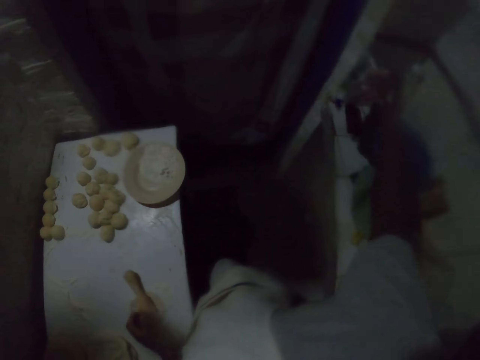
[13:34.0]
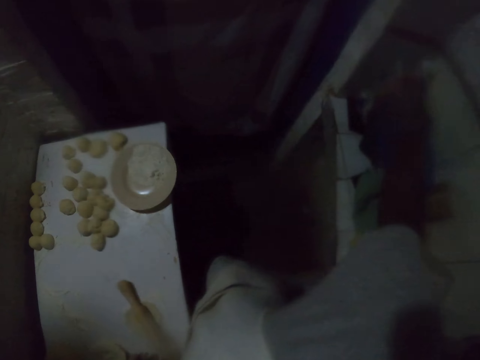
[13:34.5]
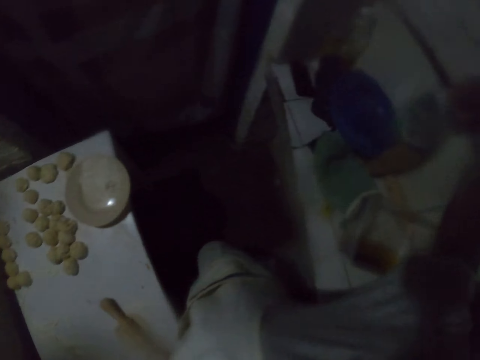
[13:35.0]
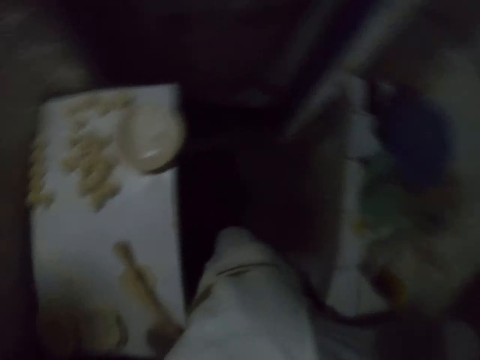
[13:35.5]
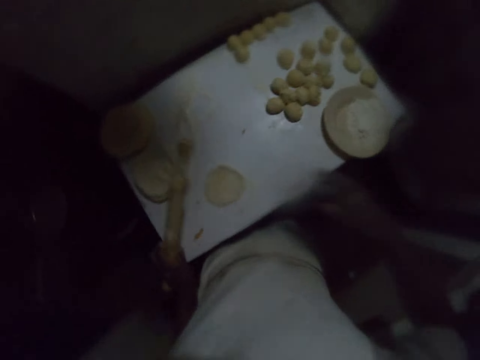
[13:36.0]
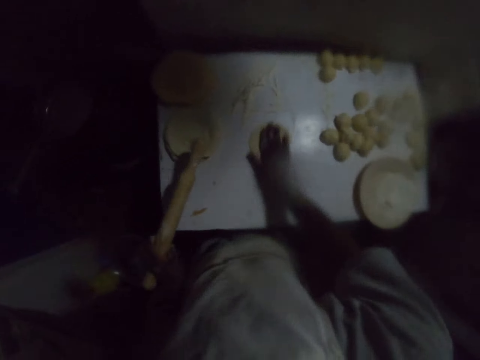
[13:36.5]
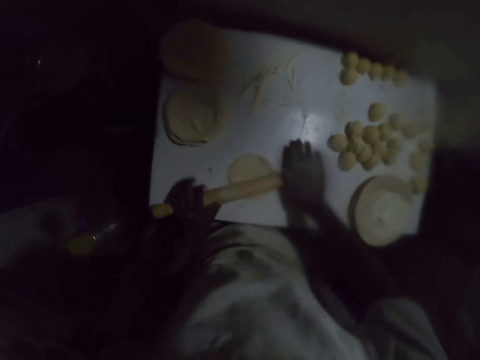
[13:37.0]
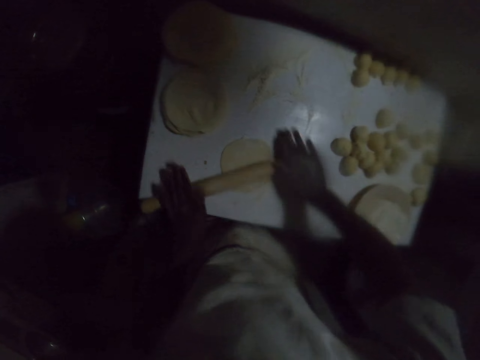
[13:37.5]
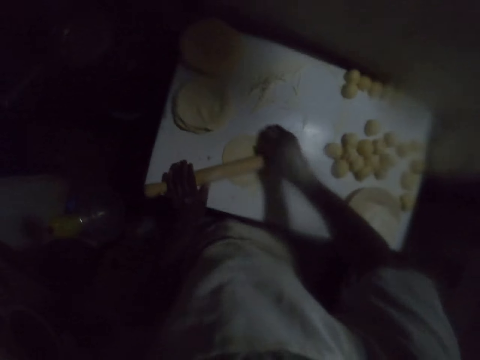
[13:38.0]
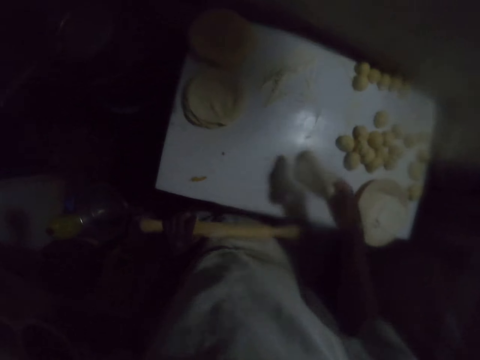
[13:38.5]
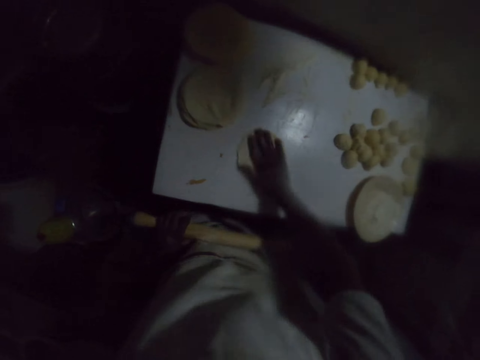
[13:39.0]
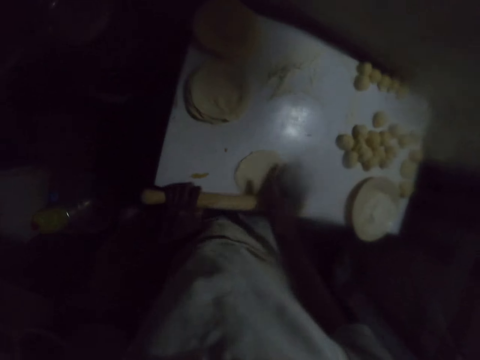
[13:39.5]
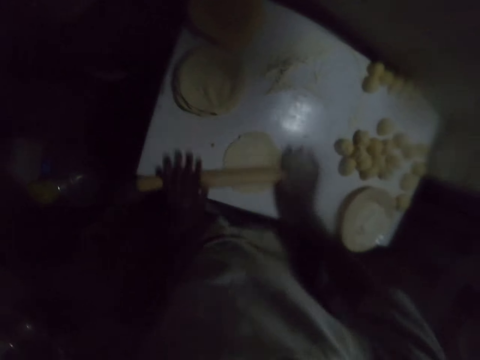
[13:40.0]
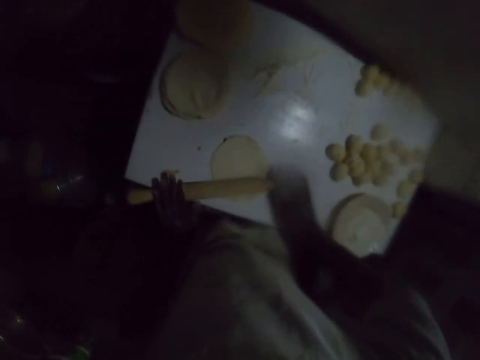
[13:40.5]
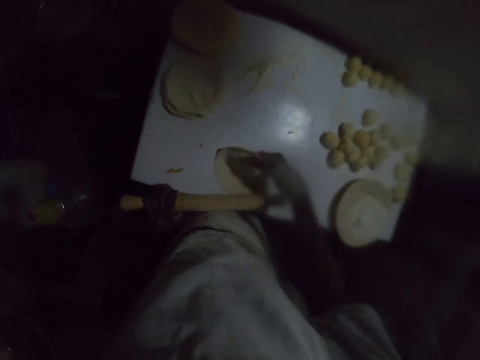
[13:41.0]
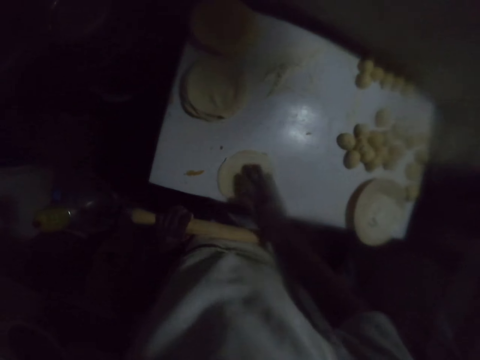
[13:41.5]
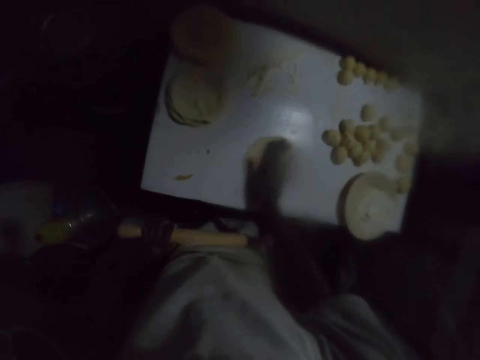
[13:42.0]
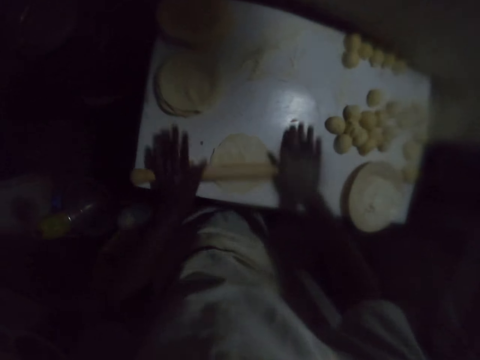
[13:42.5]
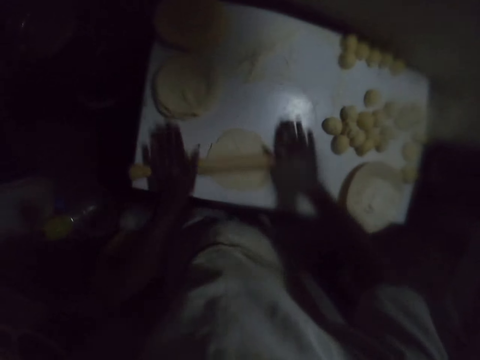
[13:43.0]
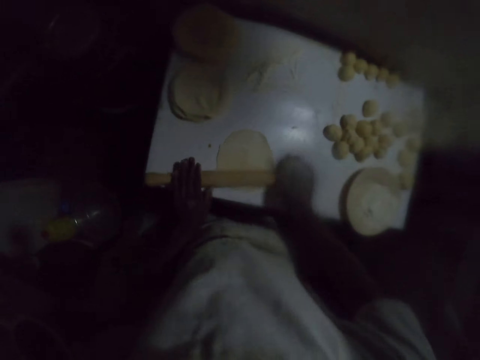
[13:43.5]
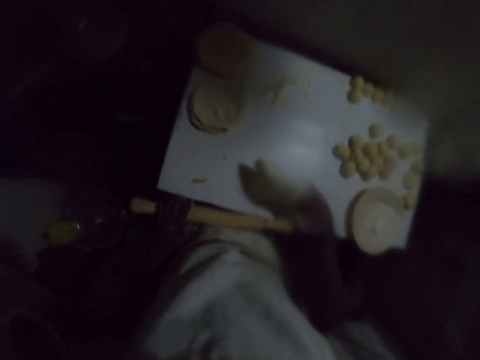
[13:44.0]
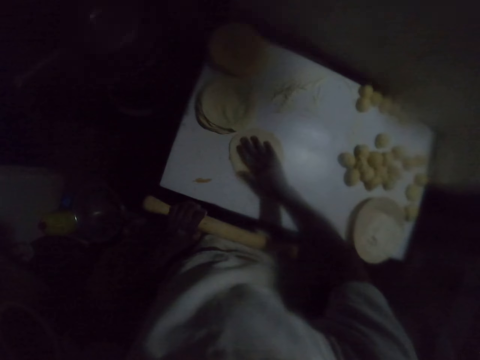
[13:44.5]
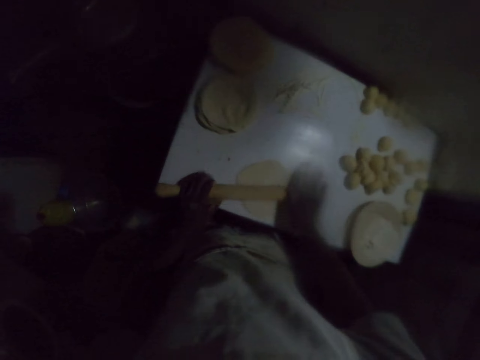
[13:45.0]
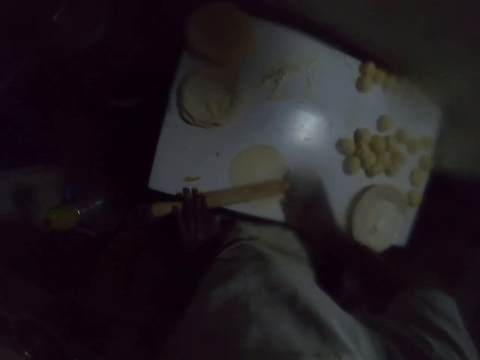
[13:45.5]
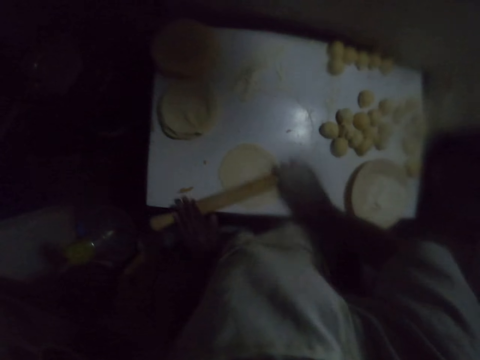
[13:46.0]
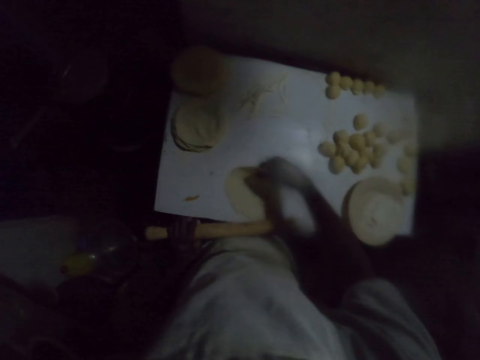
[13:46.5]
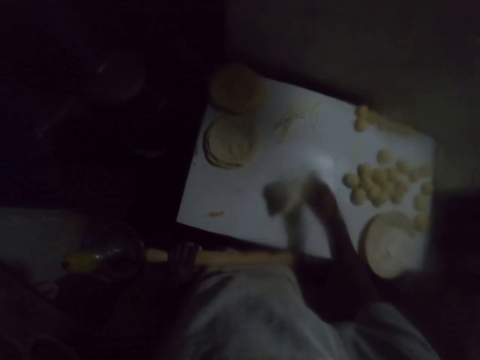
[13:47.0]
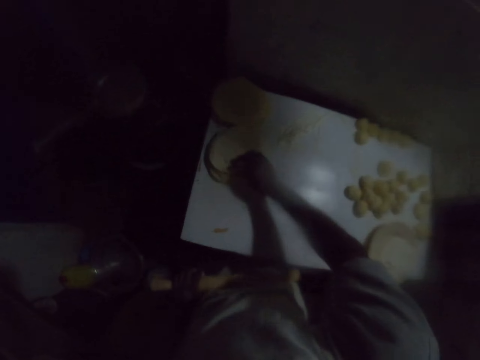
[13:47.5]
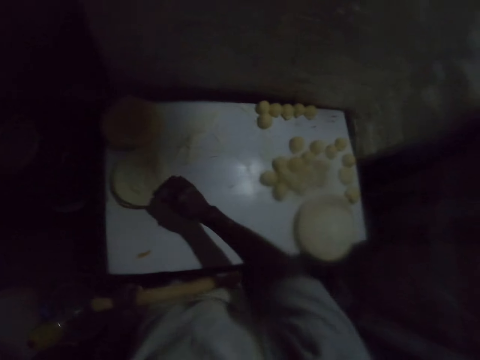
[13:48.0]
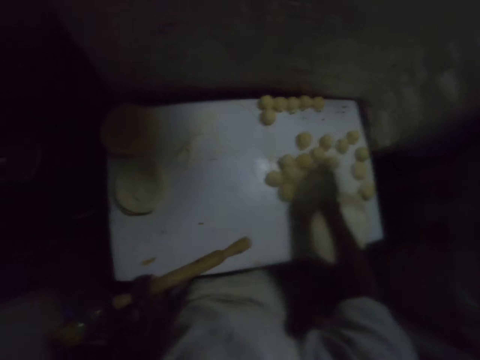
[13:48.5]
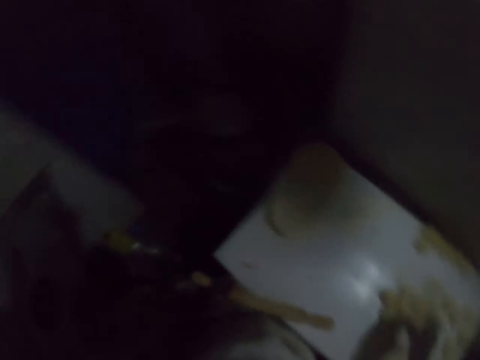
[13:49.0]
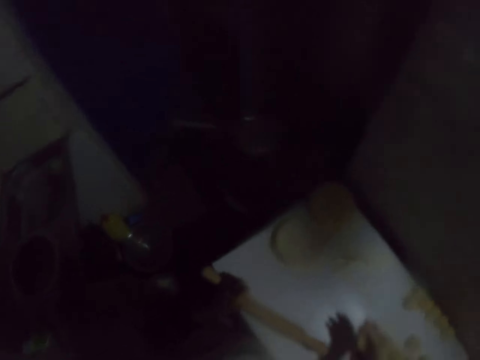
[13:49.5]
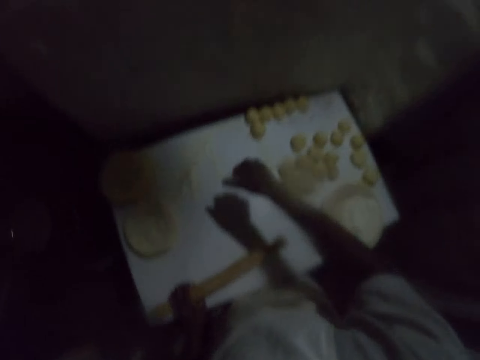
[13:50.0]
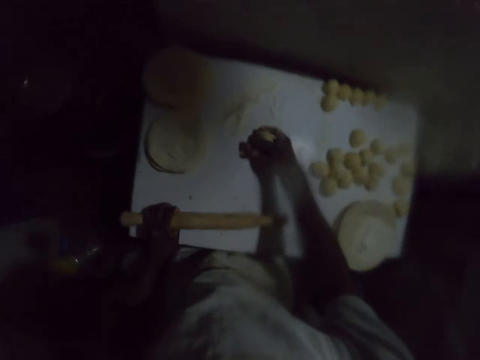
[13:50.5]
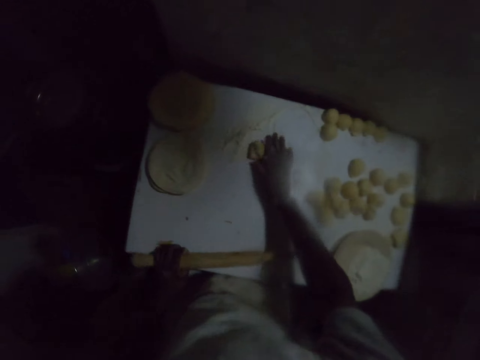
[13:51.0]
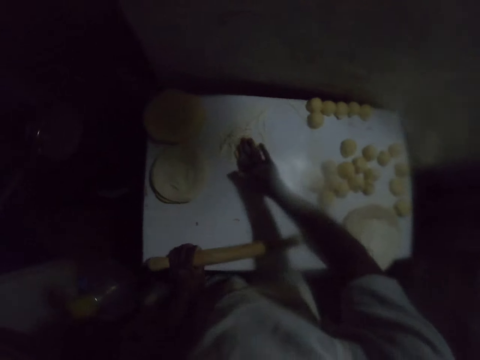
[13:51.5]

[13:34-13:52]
The camera wearer drops the packet of salt on the kitchen counter. He lifts the rolling pin with the left hand. He moves a dough with his right hand. He rubs the dough on the flour. He flattens the dough on the table with the rolling pin. He lifts the rolling pin with the left hand. He turns the dough on the table. He moves the dough with his right hand. He flattens the dough on the table with the rolling pin. He lifts the rolling pin with the left hand. He turns the dough on the table. He moves the dough with his right hand. He flattens the dough on the table with the rolling pin. He lifts the rolling pin with the left hand. He turns the dough on the table. He moves the dough with his right hand. He rolls the dough with the rolling pin. He carries the rolled dough. He drops the rolled dough on top of another rolled dough on the table. He picks the dough roll on the table. He rolls the dough in hand. He presses the dough in his hand. He spreads the dough on the table.

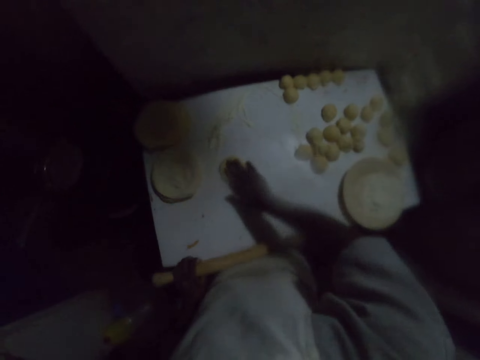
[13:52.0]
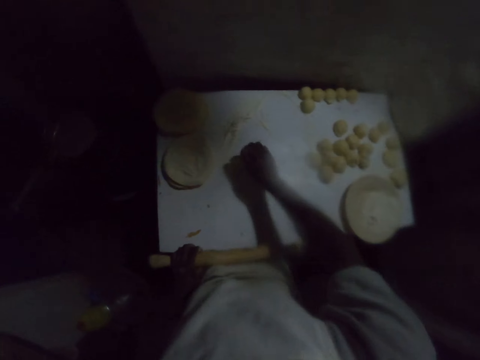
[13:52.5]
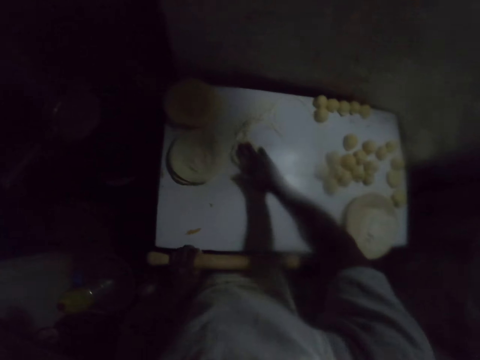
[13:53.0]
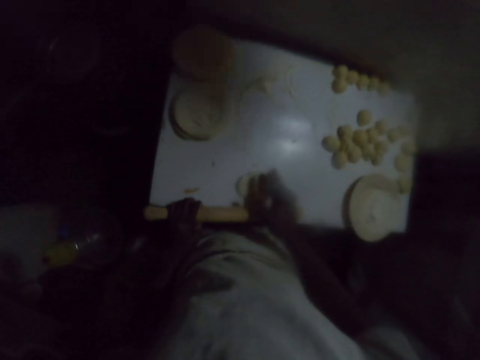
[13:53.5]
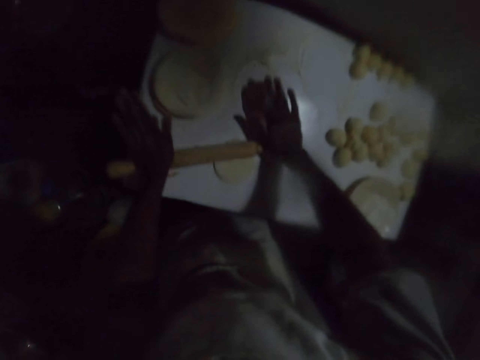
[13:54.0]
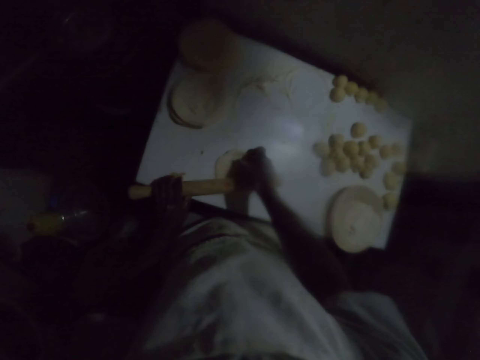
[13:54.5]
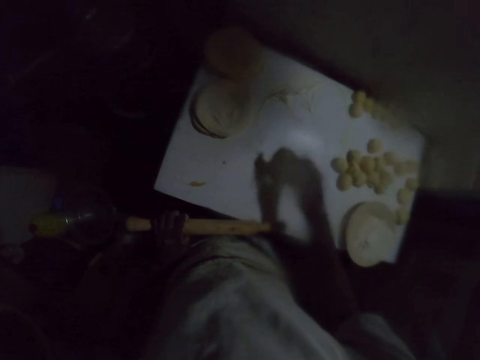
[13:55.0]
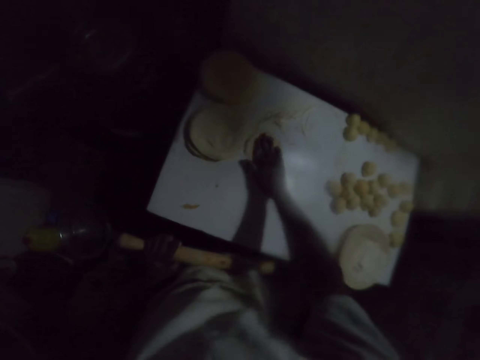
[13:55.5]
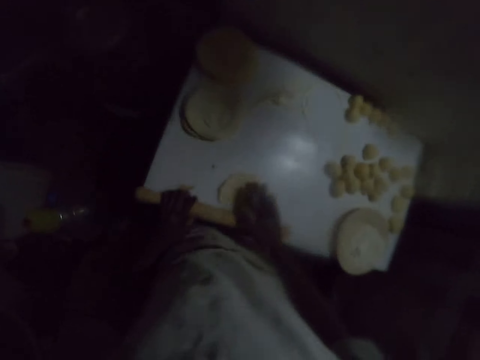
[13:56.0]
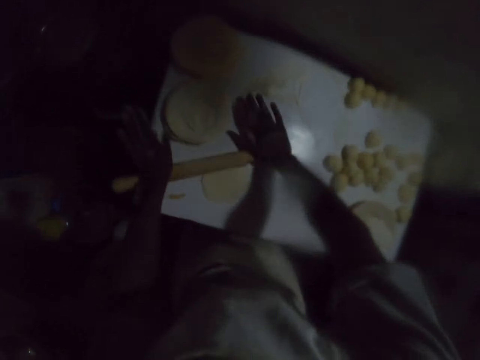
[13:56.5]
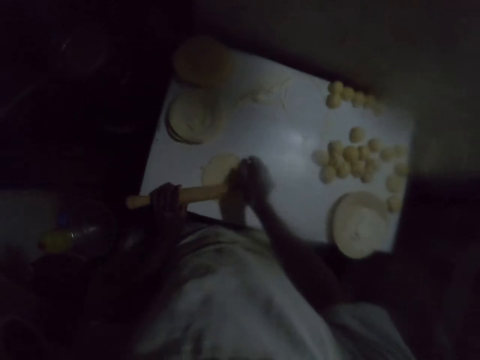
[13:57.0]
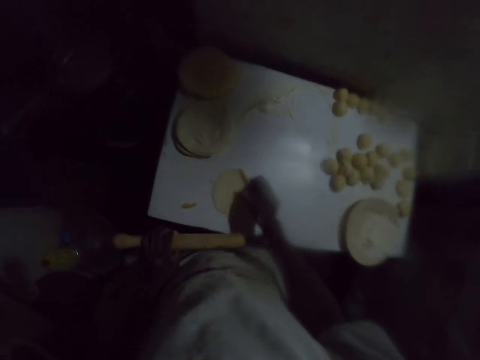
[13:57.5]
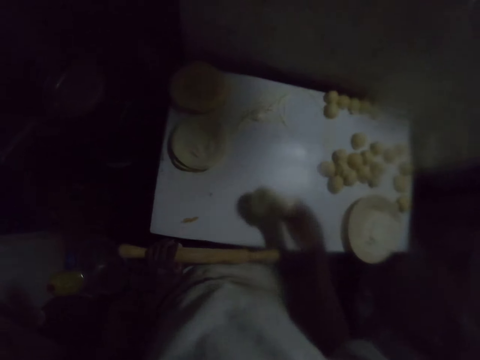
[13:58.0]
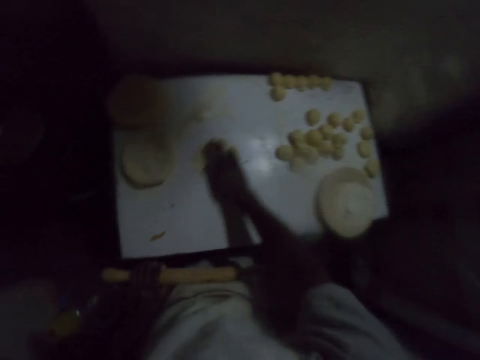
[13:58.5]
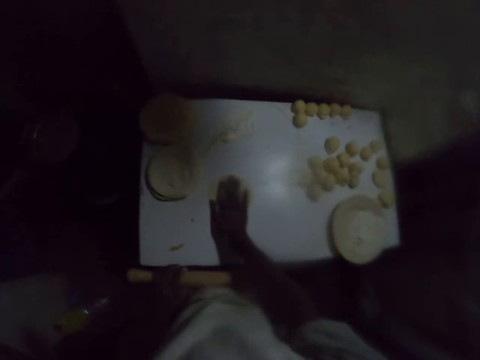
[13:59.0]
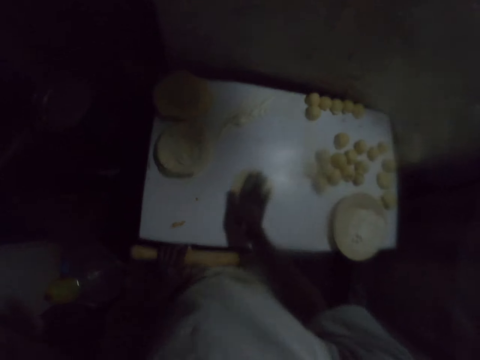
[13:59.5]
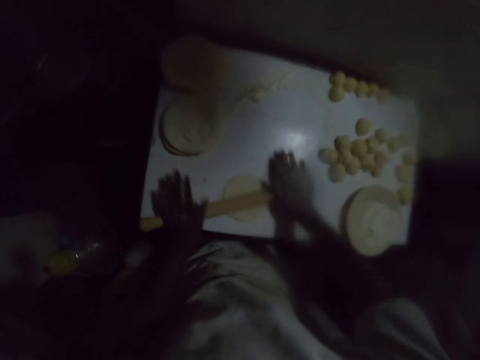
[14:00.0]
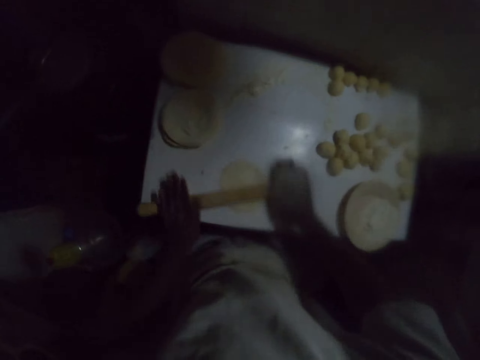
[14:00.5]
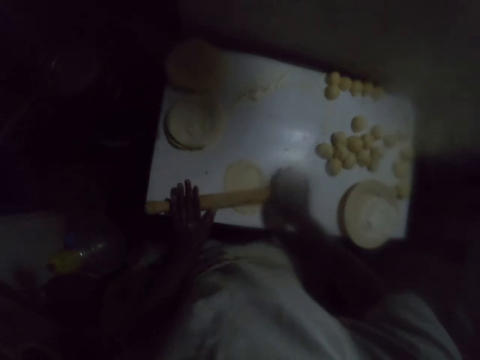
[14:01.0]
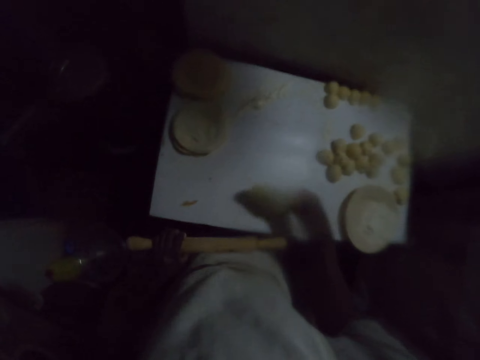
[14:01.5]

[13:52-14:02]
The camera wearer moves the dough on the flour on the table. They roll the dough on the table with a rolling stick. They turn the dough on the table. They move the dough on the flour on the table. They spread the dough on the table. They roll the dough with the rolling stick. They turn the dough. They move the dough on the flour on the table. They spread the dough on the table. They roll the dough with the rolling stick.
